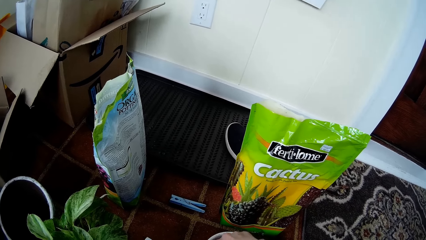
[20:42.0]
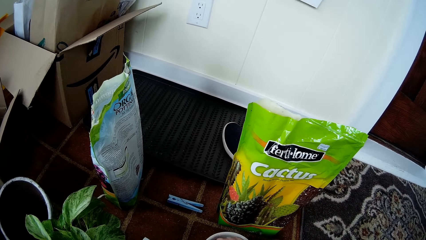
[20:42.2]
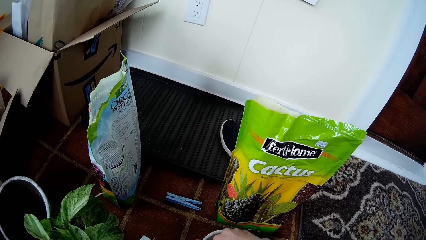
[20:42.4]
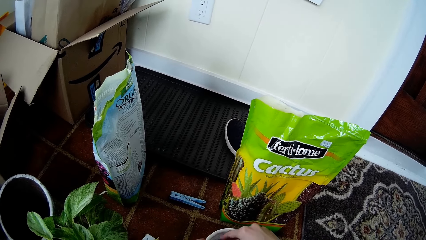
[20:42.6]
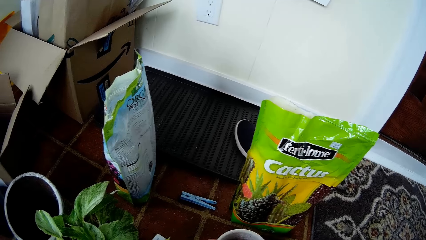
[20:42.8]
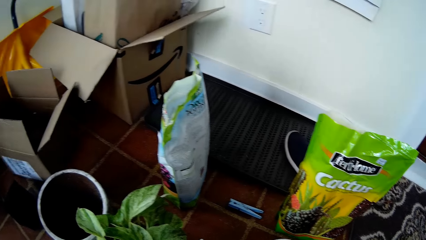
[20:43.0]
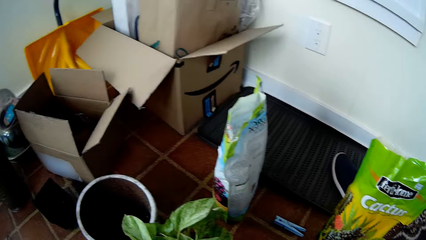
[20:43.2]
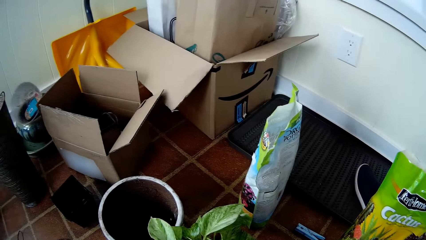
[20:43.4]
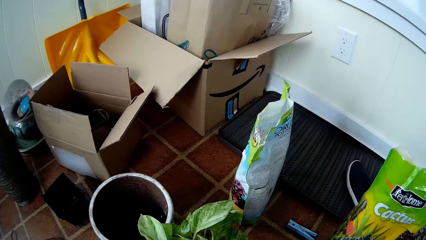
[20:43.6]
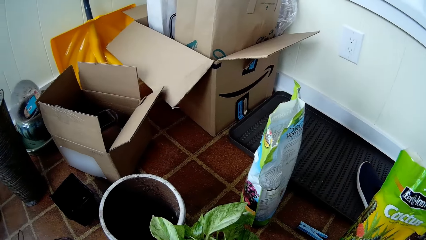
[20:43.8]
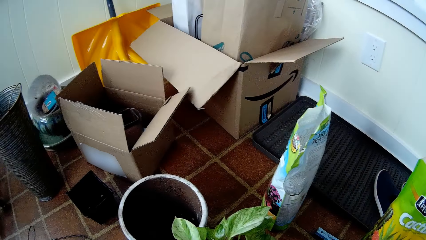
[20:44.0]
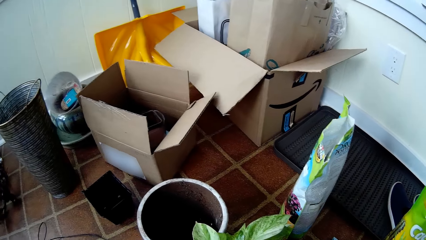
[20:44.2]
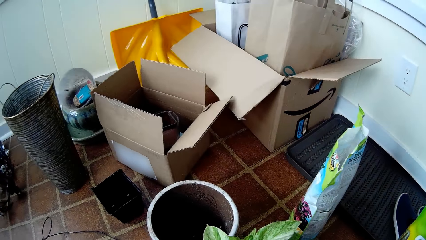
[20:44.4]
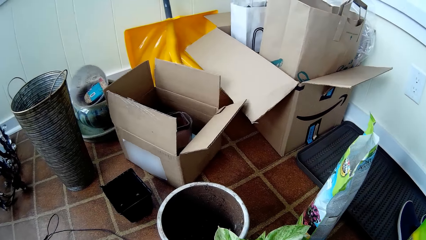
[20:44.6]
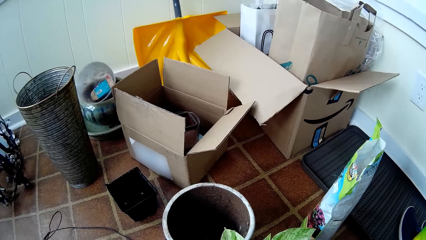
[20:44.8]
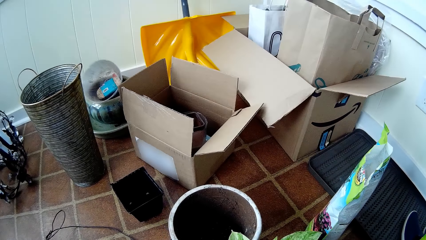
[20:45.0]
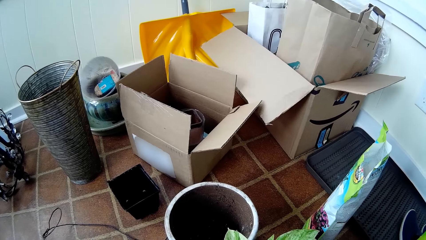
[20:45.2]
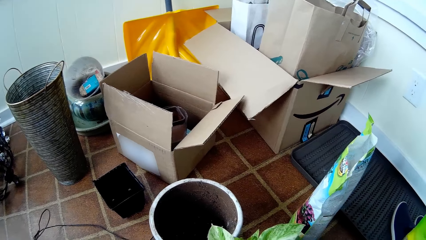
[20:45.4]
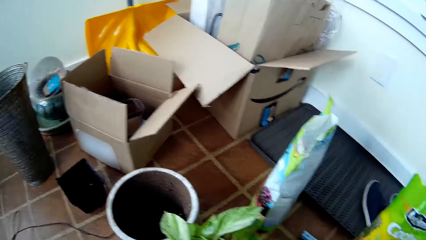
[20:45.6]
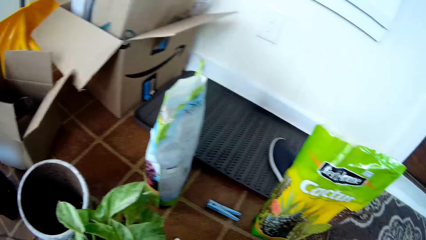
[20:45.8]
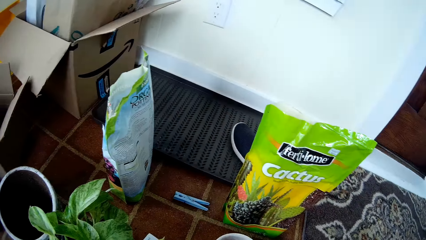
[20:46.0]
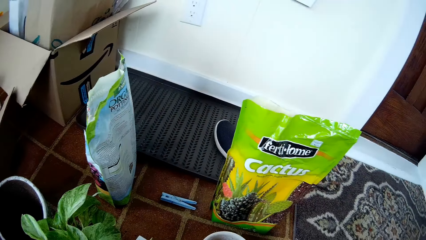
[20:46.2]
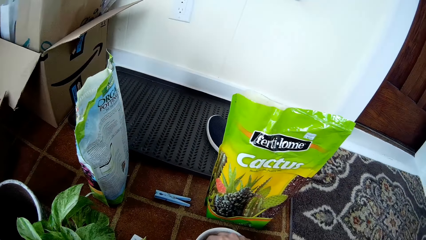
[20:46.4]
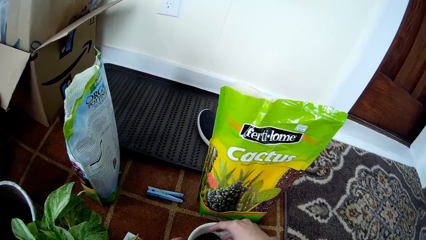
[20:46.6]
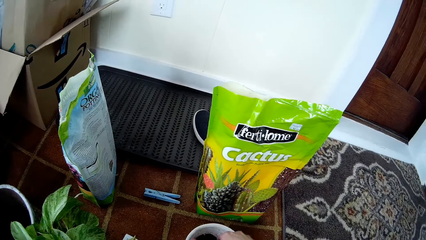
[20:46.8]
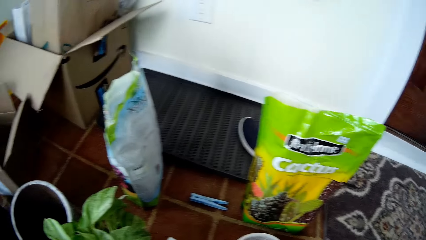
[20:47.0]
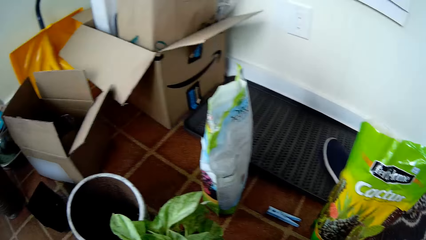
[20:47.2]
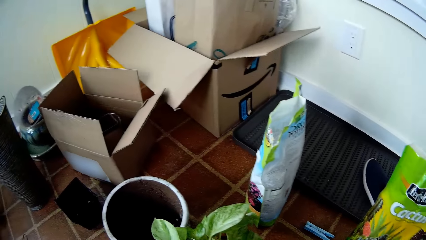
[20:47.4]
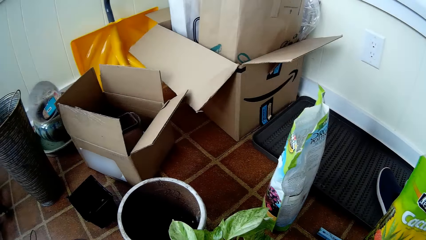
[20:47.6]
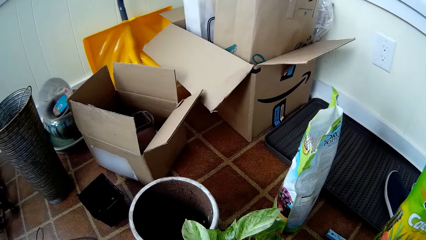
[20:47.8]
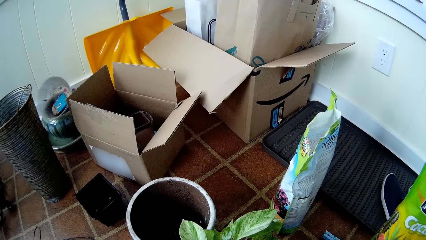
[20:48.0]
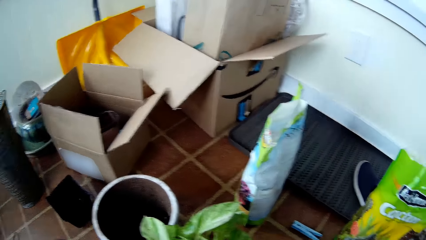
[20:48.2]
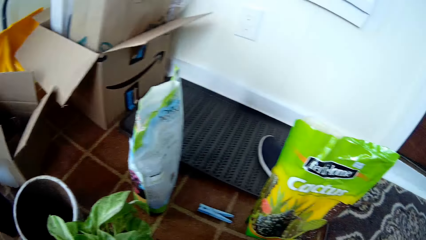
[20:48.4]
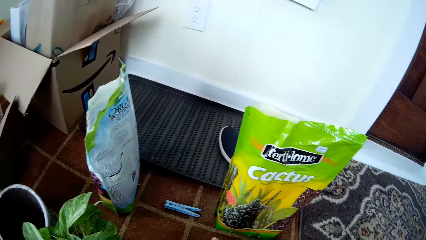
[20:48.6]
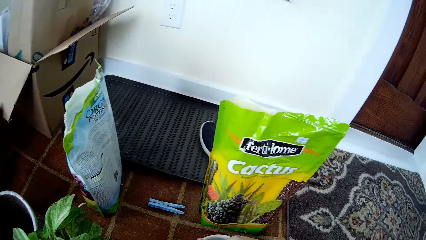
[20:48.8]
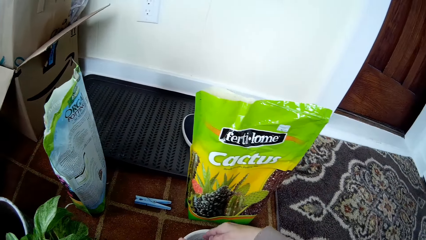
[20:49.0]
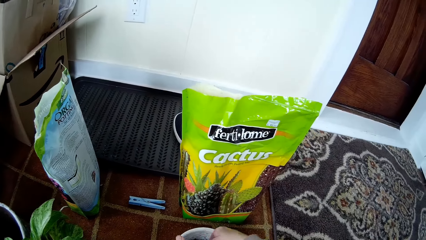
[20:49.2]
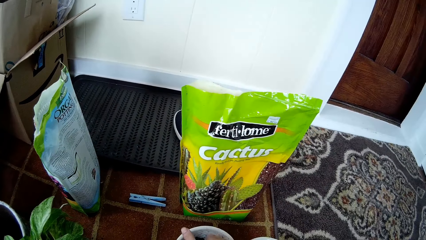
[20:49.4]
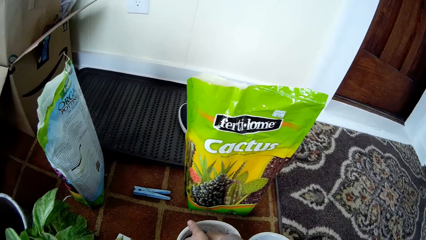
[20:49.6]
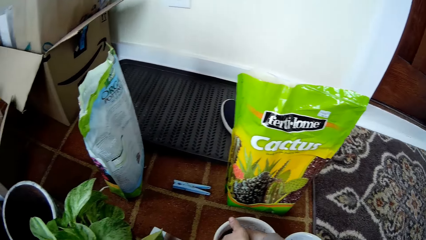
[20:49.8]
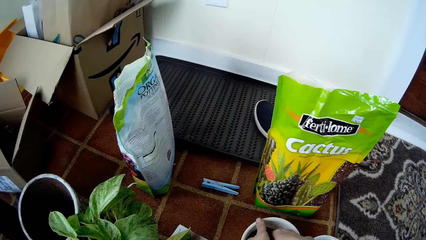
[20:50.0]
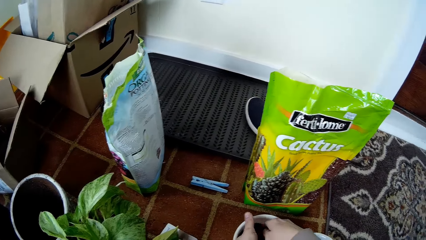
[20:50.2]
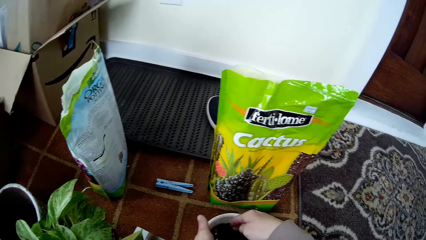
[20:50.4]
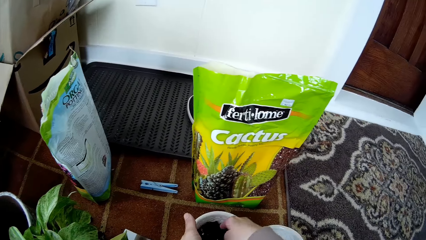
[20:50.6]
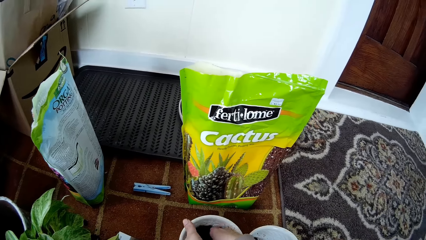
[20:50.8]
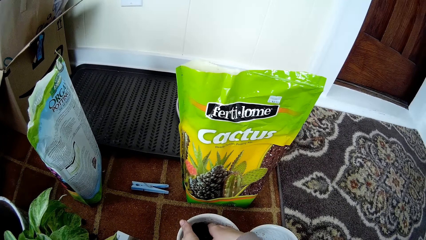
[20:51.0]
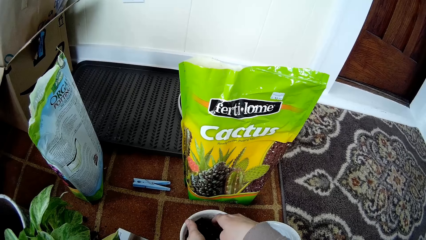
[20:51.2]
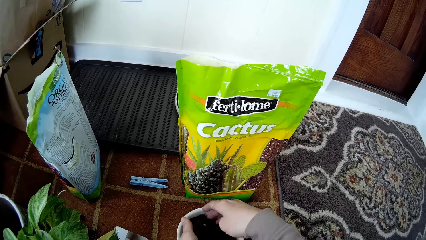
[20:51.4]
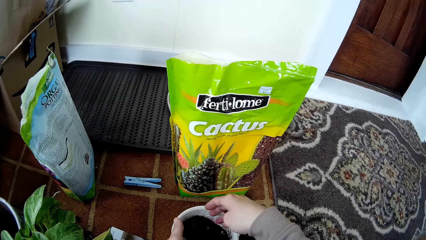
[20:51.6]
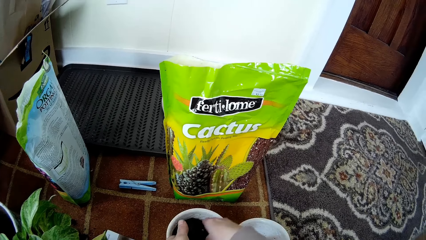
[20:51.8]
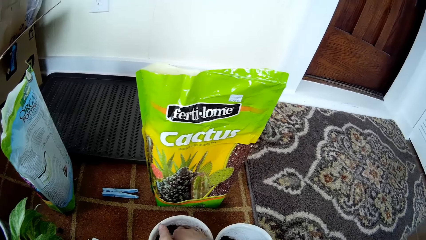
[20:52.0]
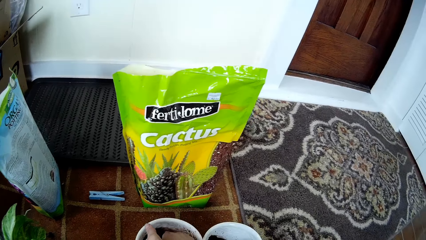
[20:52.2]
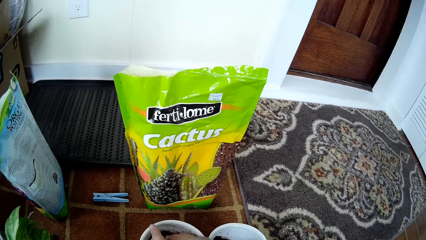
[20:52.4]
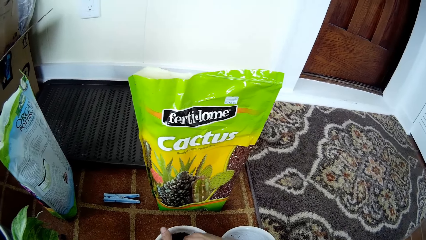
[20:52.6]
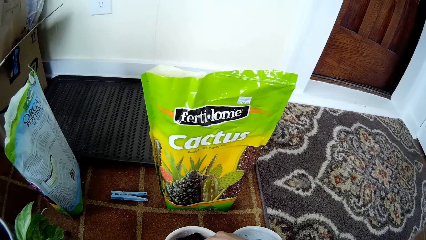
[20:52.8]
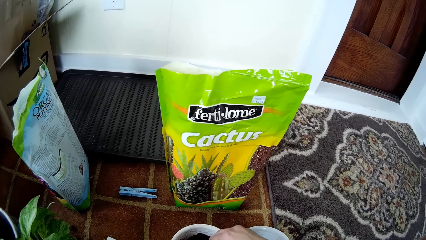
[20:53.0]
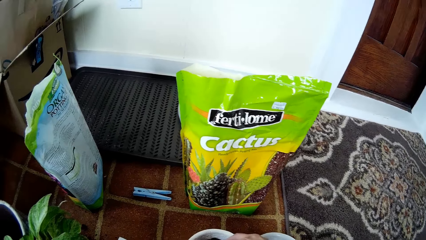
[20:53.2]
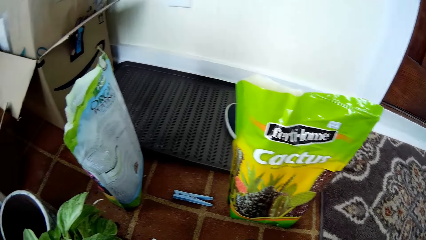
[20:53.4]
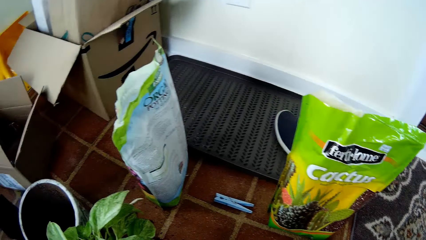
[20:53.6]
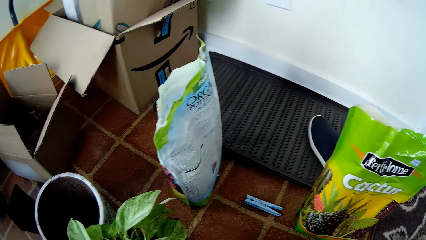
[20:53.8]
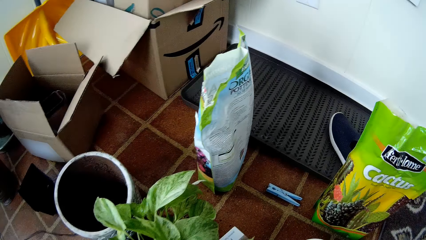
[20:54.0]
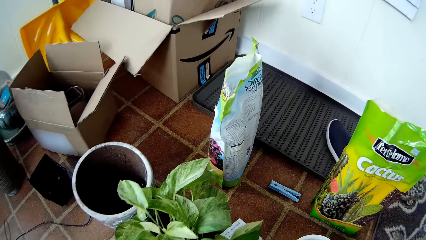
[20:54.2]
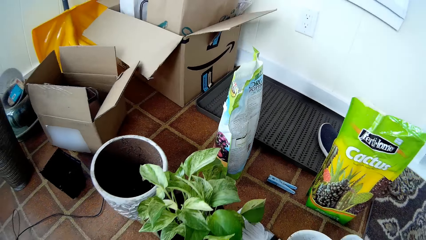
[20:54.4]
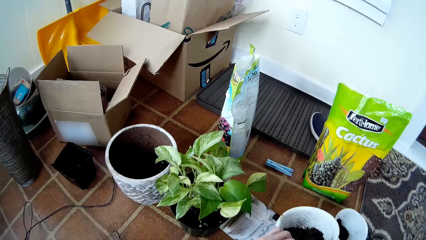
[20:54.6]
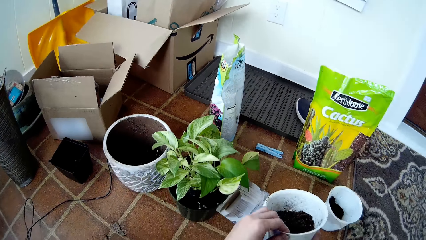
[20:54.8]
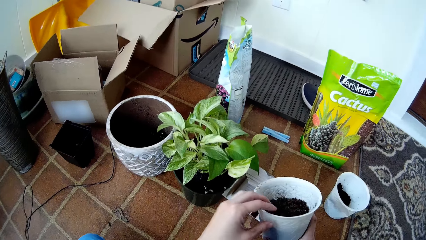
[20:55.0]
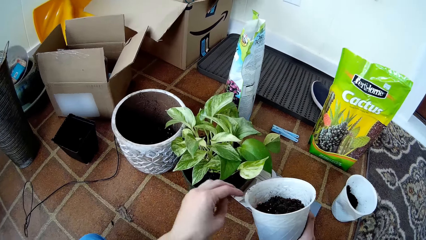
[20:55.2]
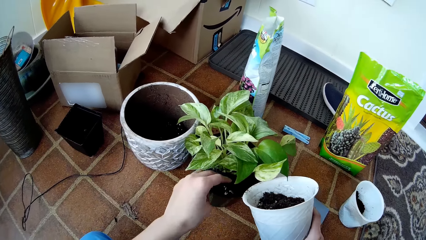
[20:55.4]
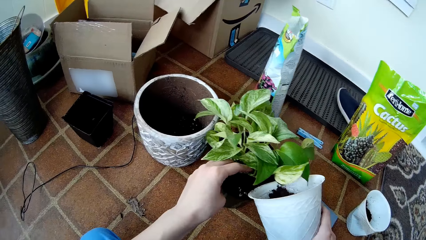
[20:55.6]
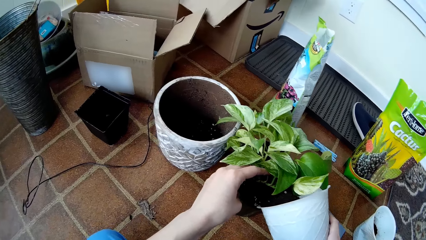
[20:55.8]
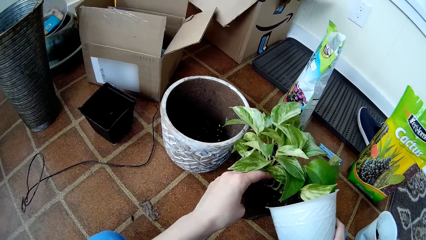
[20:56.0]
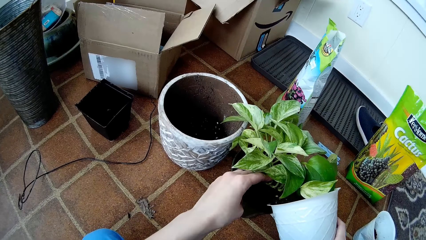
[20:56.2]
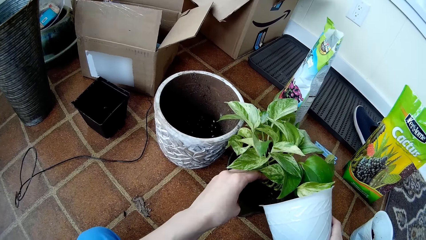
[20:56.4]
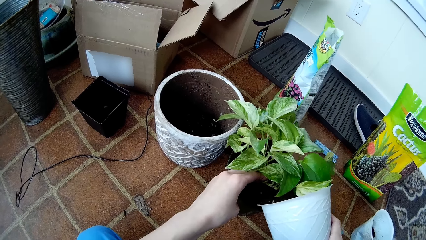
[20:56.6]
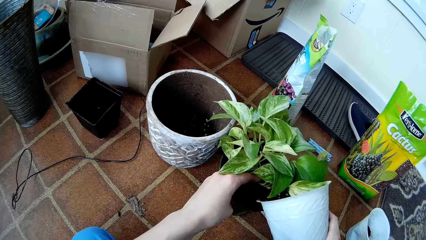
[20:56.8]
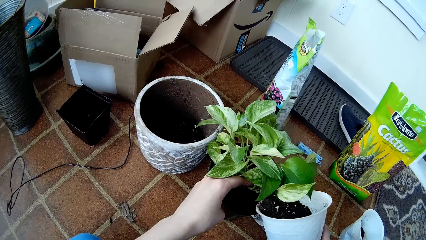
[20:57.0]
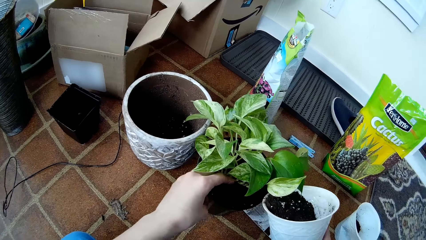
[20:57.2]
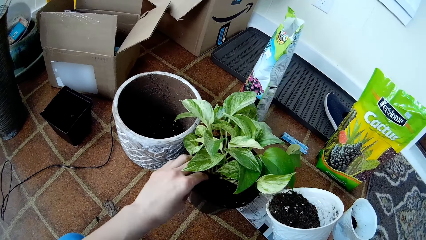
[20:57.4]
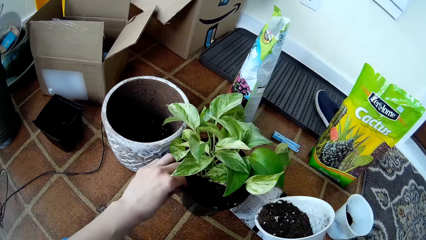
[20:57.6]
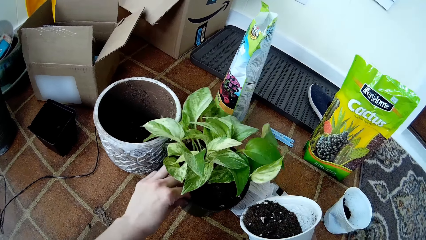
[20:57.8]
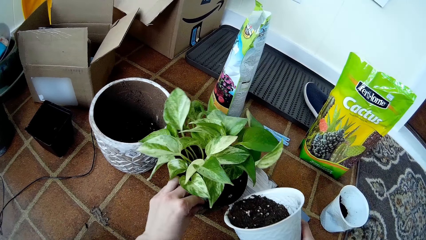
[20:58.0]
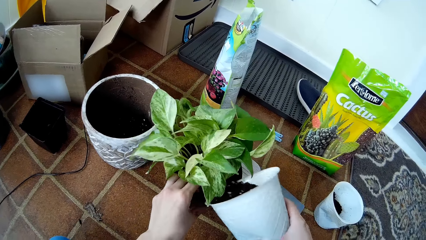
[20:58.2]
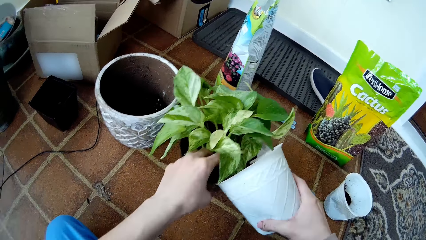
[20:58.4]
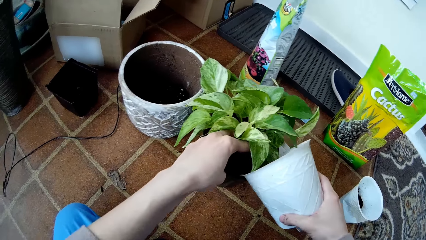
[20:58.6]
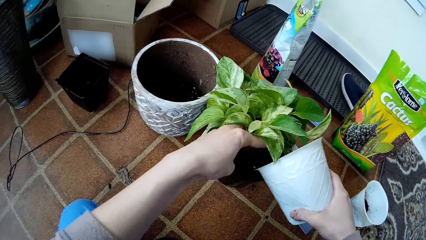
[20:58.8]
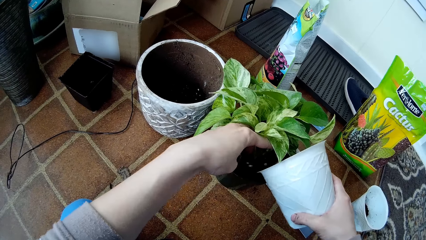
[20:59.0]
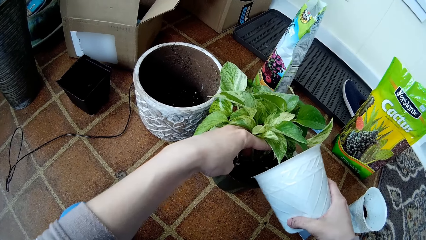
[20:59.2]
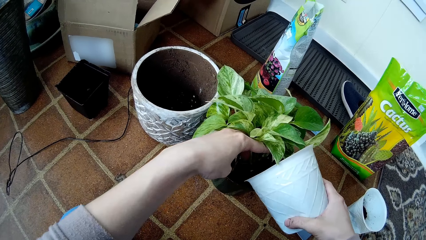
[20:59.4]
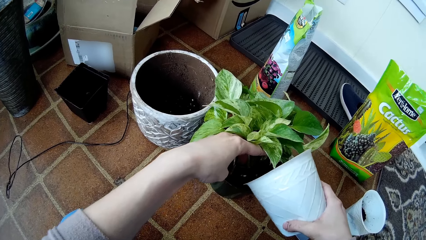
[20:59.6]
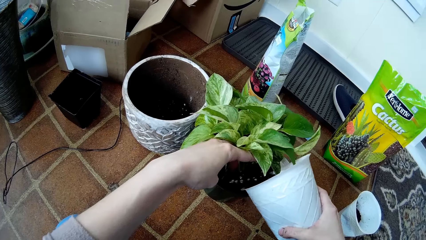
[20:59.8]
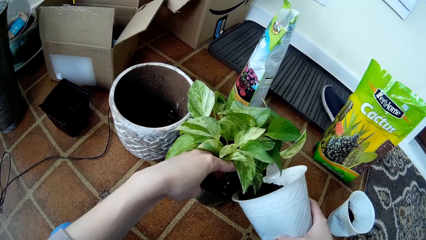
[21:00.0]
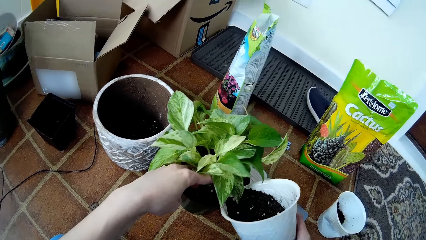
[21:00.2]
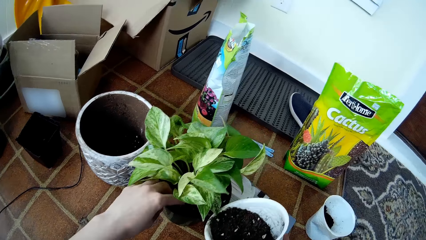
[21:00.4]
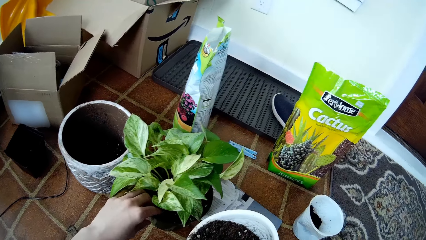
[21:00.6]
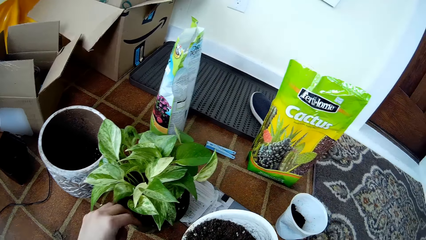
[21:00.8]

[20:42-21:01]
The camera wearer looks around. She stirs sand with the right hand. She looks around. She stirs the sand with the right hand. She looks around. She holds the white flower vase with her hands. She holds the seedling in the plant pot with her left hand. She picks up a container from the floor with the right hand. She turns the soil from the white flower vase into the plant pot with her right hand. She turns the plant pot on the floor with her left hand. She holds the seedling in the plant pot with her left hand. She turns the soil from the white flower vase into the plant pot with her right hand.
